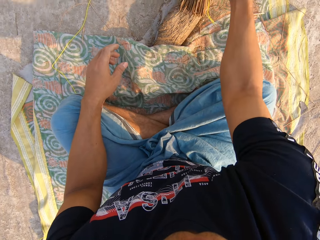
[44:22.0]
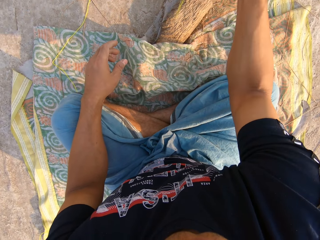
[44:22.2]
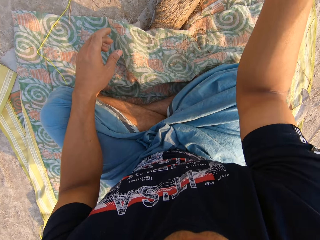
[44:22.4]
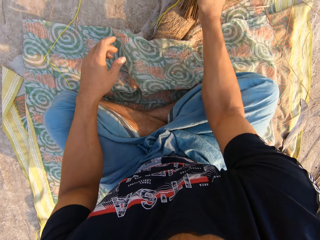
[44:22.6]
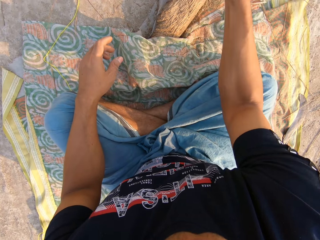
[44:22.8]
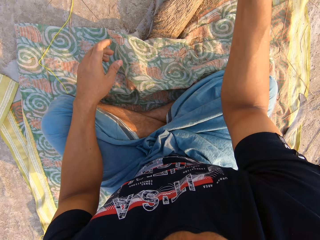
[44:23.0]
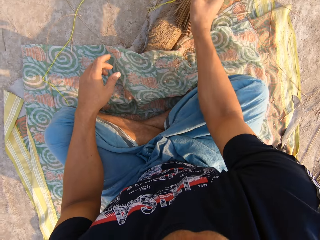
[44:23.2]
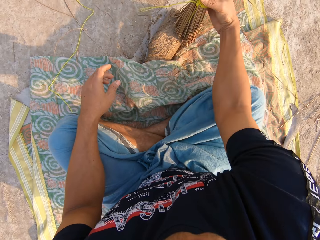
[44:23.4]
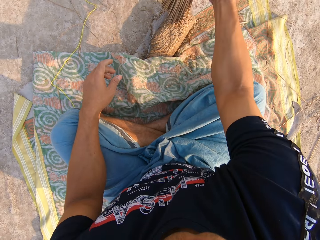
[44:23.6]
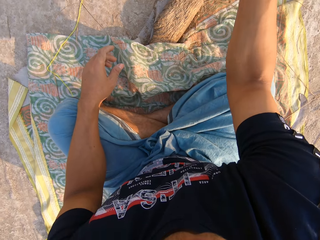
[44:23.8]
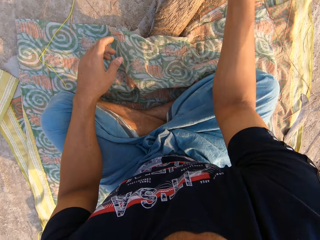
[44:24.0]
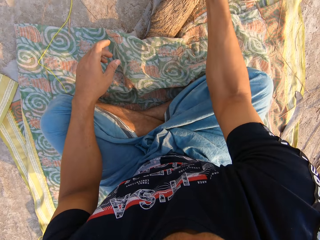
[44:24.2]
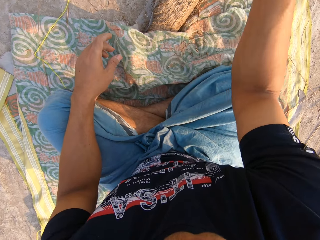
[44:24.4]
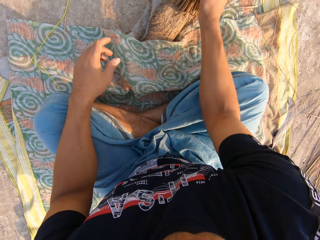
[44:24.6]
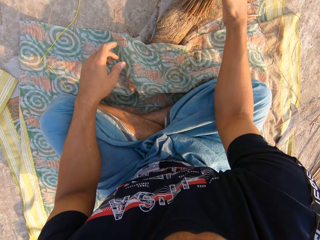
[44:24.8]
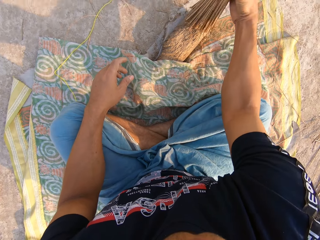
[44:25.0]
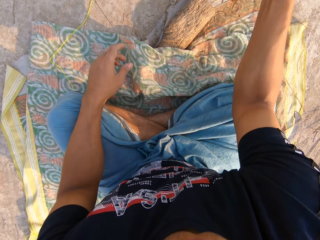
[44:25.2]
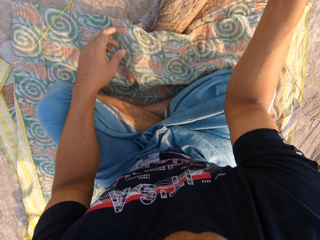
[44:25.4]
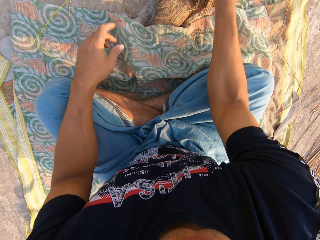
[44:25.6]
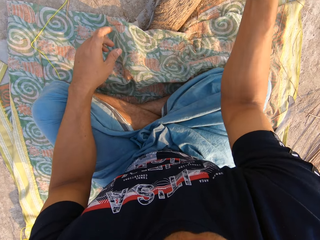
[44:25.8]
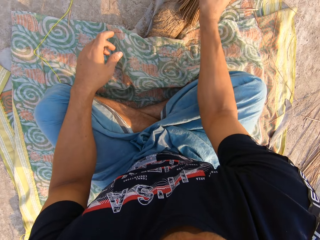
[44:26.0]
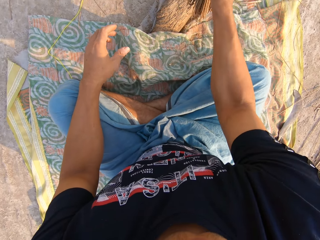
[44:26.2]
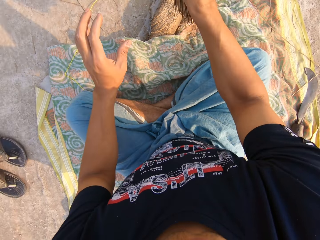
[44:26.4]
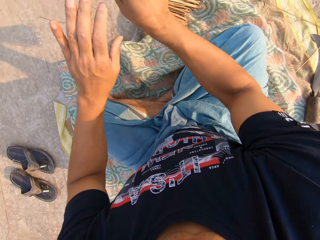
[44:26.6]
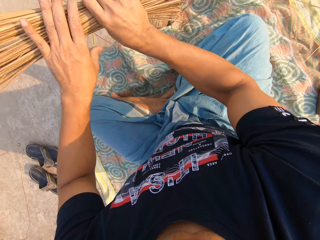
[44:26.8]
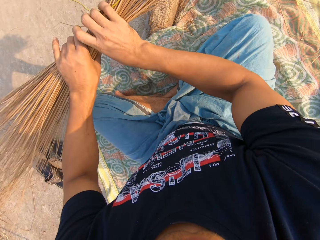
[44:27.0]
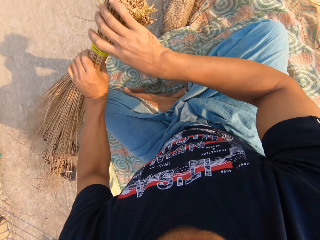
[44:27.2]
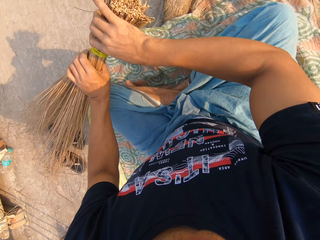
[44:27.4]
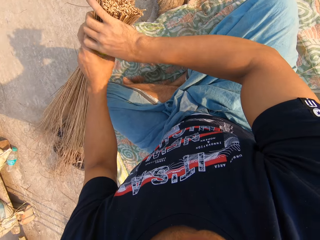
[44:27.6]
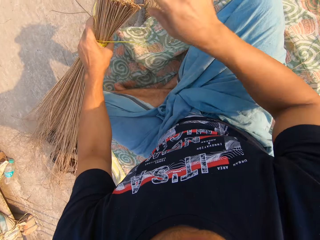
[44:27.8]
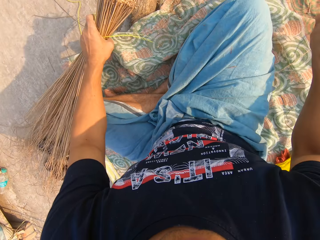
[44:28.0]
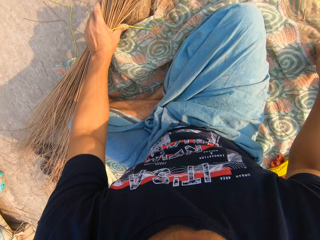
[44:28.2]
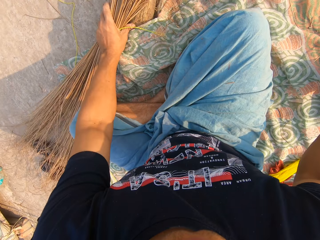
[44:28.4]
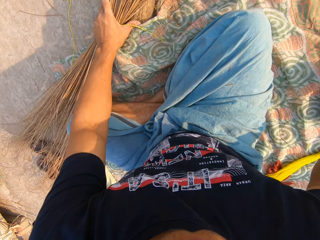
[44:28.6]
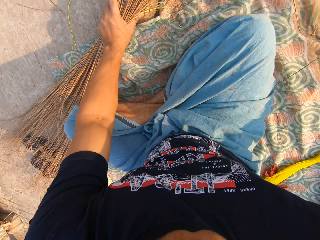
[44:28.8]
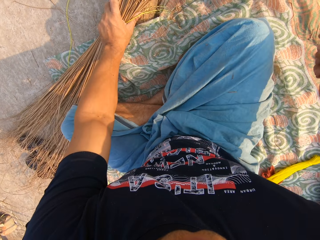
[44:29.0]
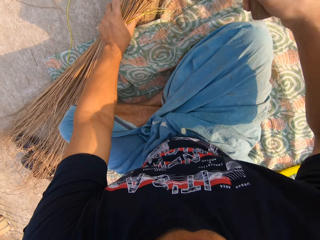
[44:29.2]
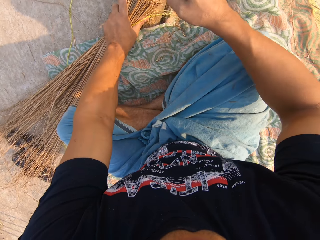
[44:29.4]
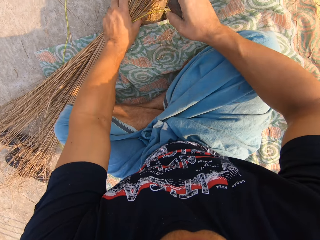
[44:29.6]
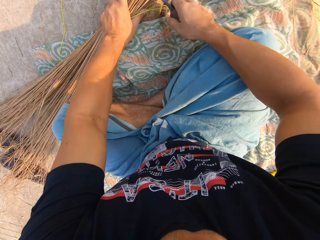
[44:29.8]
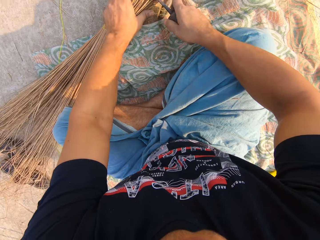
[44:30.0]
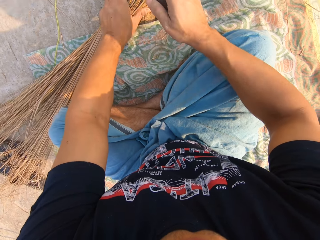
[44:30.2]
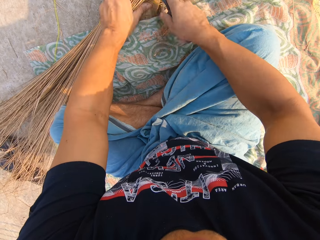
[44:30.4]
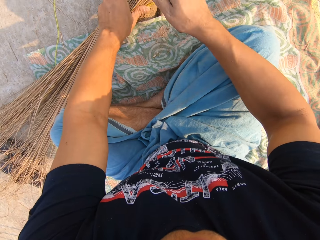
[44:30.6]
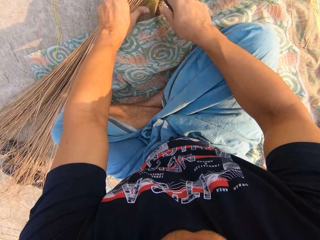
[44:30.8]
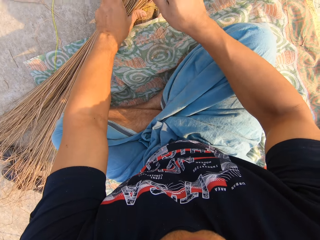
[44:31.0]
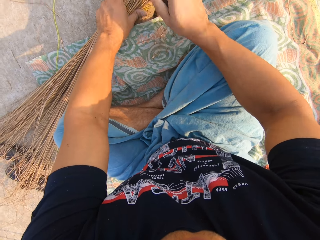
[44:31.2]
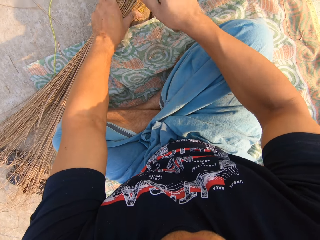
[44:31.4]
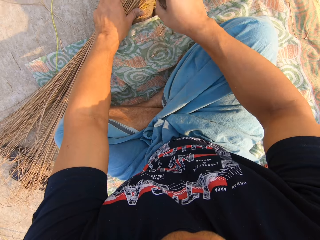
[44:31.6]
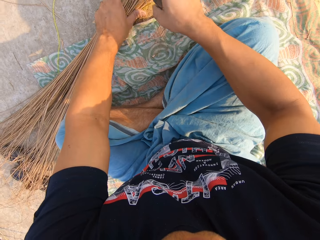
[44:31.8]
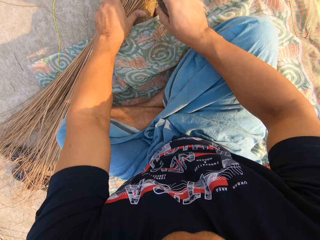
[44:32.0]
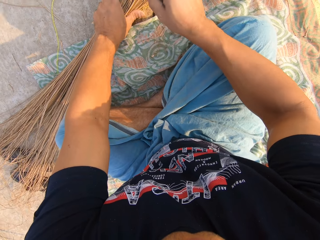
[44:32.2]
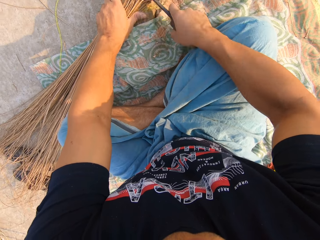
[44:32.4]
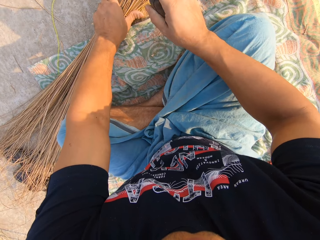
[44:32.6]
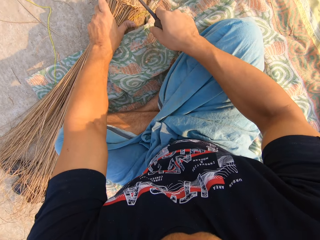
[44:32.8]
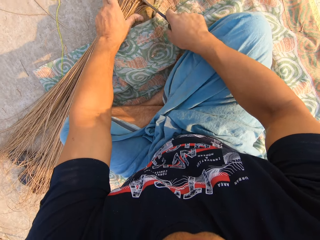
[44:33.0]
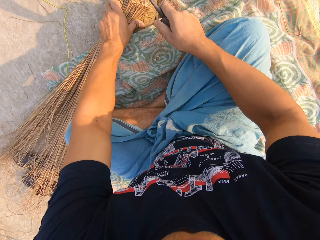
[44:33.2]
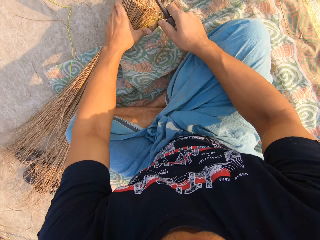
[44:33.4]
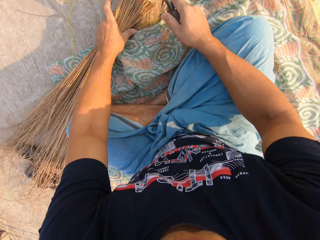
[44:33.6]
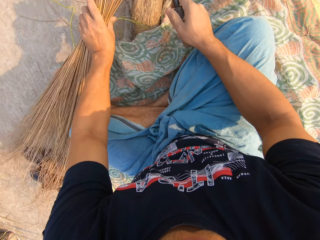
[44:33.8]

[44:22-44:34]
The camera wearer hits the broom on a wood with his right hand. He holds the broom with both his hands. He passes the broom from his right hand to his left hand. He lets go of the broom with his right hand. He places the broom on the board. He cuts the broom with the sickle.

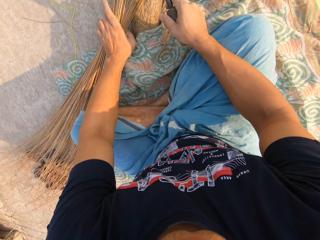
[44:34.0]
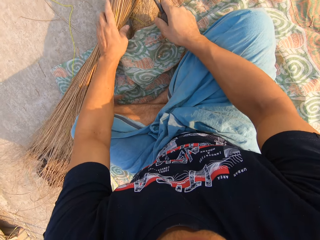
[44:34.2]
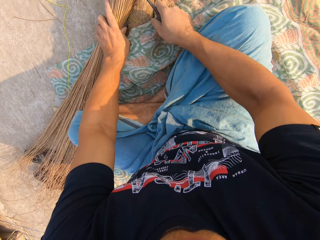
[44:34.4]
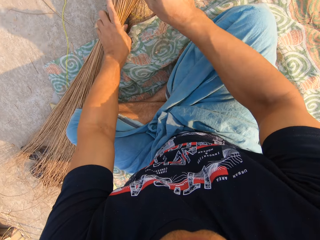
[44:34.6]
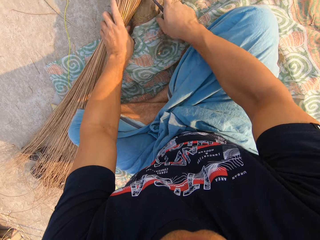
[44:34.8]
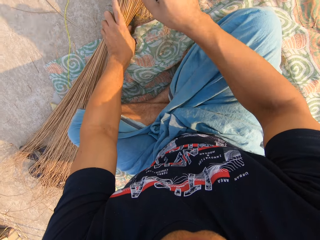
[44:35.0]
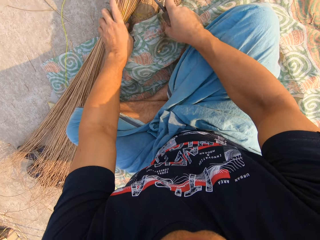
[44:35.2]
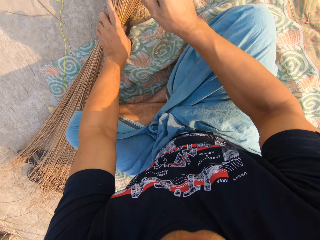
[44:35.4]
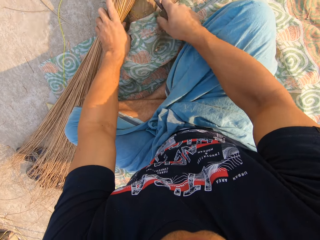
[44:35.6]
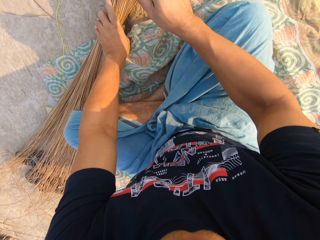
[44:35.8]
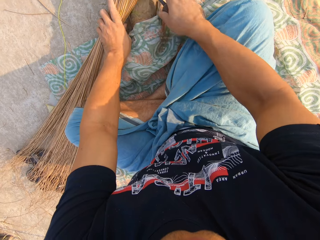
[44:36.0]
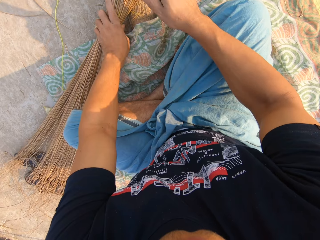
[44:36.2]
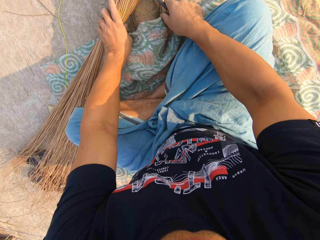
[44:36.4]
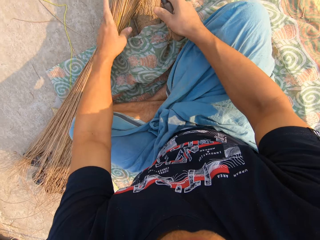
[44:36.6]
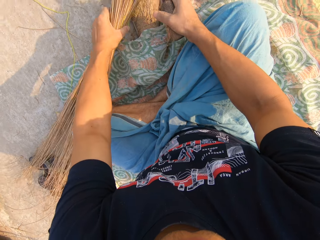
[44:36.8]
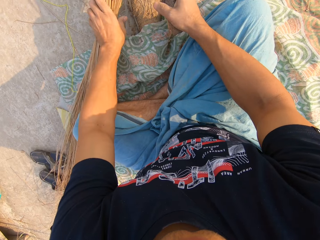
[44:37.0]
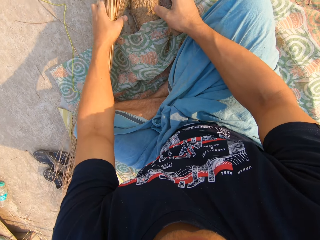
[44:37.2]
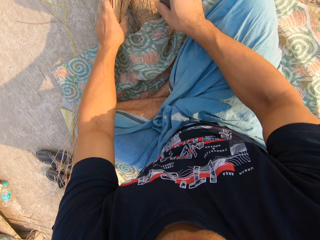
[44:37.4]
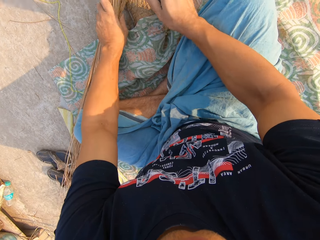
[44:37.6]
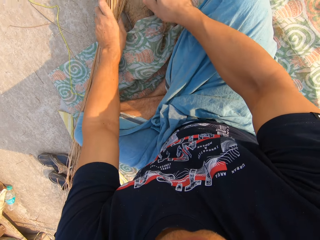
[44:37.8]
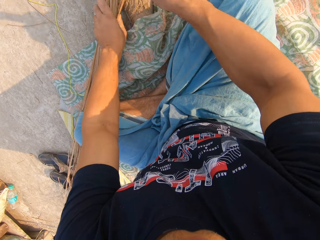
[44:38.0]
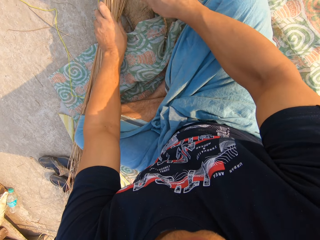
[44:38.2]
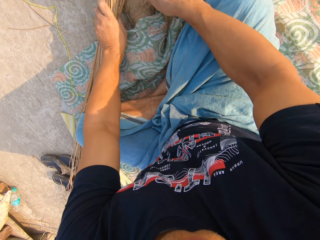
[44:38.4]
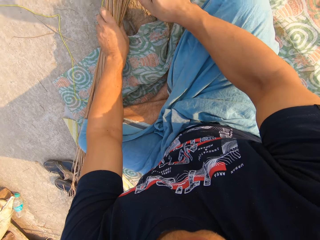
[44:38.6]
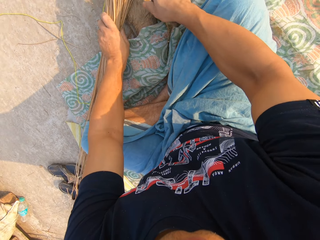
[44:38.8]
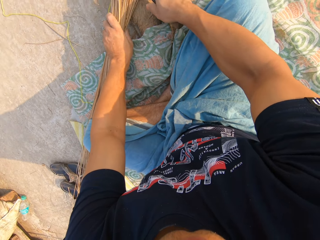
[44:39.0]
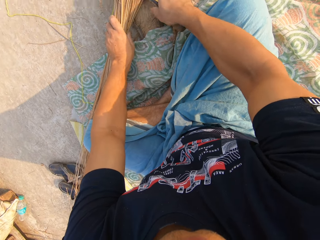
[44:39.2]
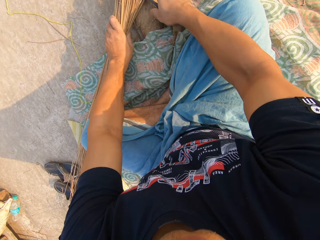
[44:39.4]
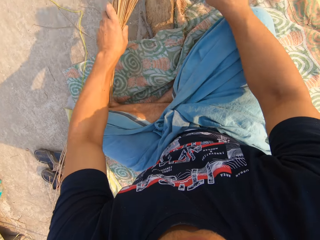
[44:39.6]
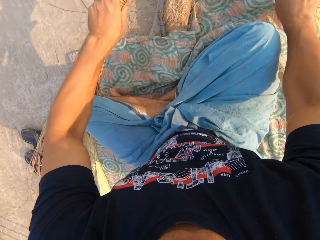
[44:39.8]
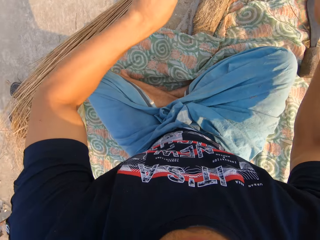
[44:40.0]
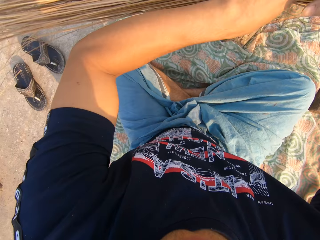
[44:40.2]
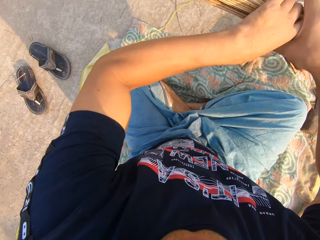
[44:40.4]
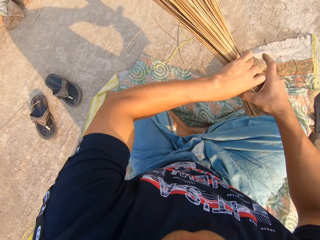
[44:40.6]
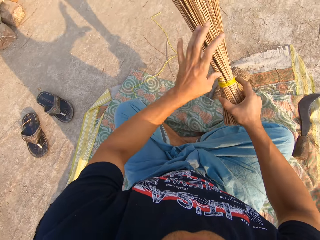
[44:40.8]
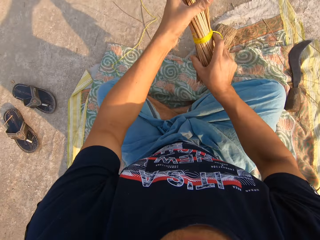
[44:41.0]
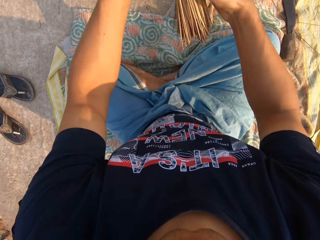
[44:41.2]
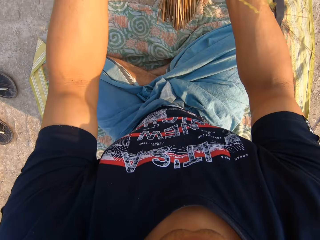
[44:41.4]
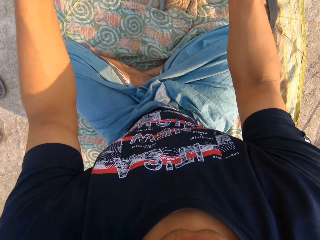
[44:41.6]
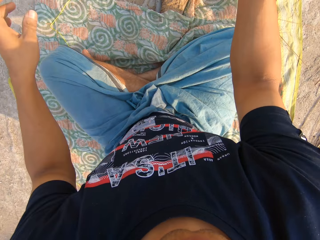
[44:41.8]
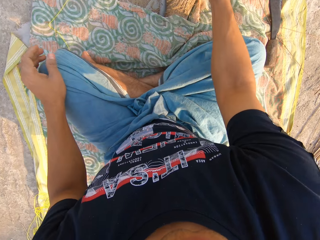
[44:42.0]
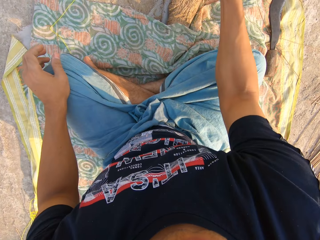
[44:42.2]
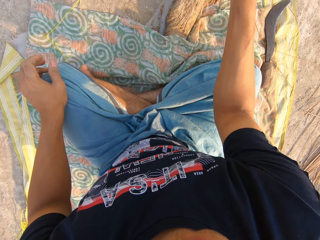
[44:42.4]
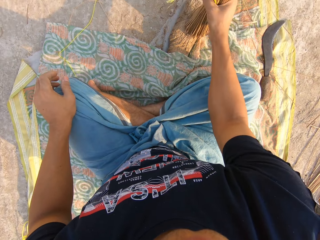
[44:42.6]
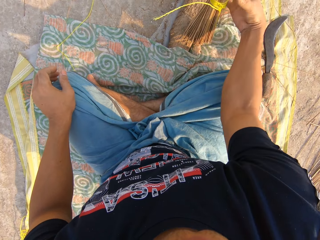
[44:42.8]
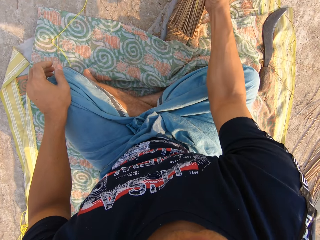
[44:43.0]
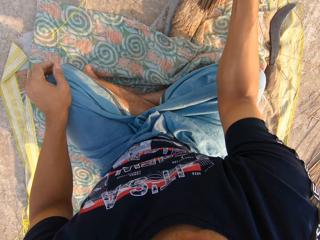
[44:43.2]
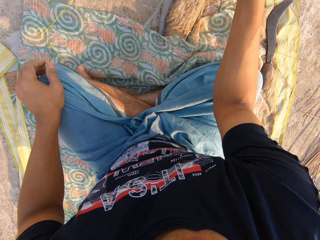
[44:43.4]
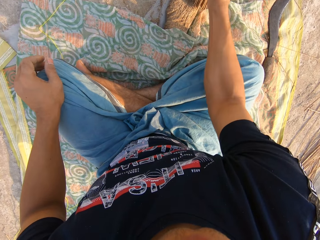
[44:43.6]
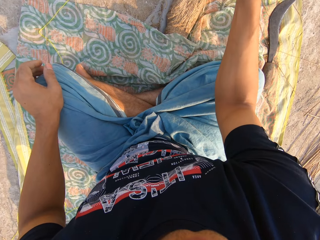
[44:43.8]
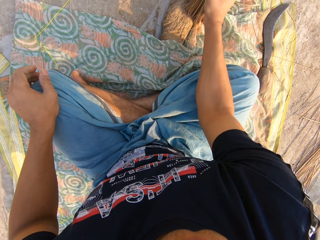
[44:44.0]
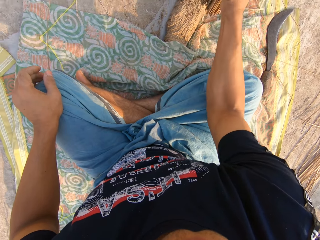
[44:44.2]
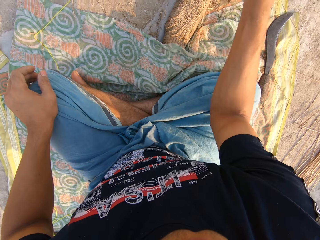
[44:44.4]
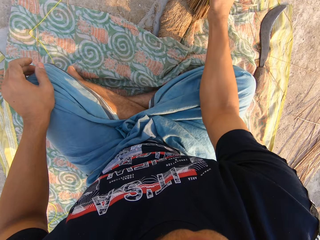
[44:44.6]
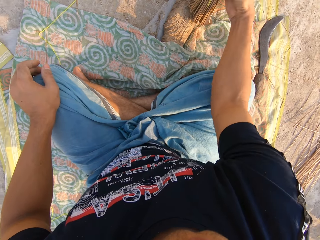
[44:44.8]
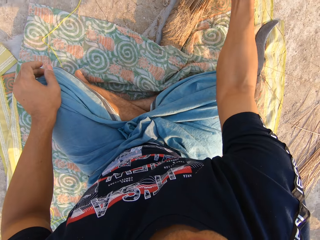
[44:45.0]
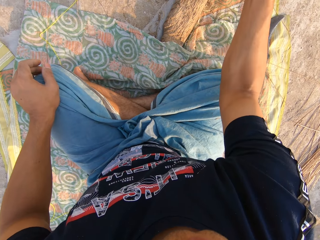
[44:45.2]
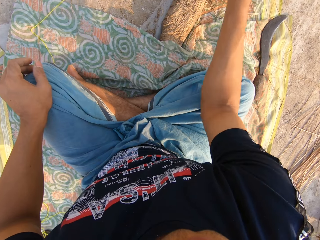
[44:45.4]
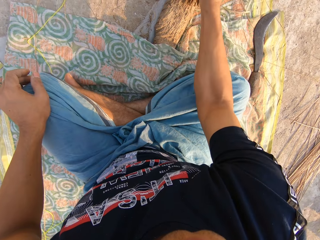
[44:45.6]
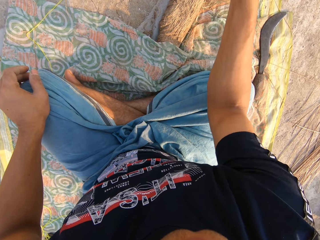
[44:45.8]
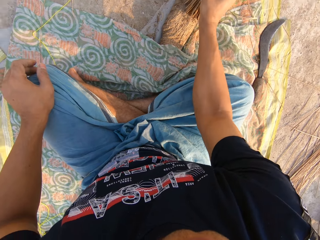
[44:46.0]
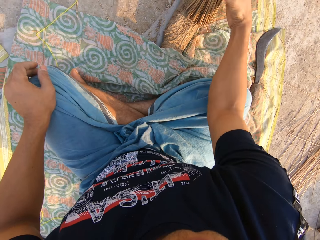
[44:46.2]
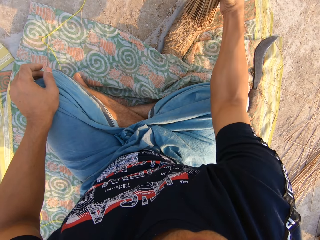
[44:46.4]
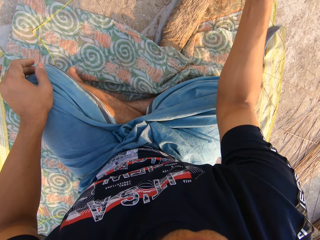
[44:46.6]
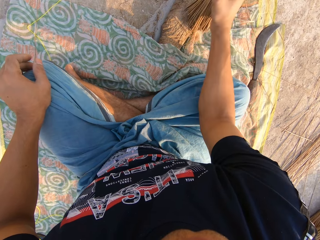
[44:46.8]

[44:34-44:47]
The camera wearer carries the broom from the floor with his left hand. He drops the knife on the floor with his right hand. He holds the broom with both his hands and passes the broom from his left hand to his right hand. He lets go of the broom. He hits the broom on the wood with his right hand.
